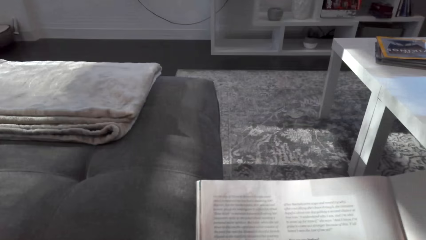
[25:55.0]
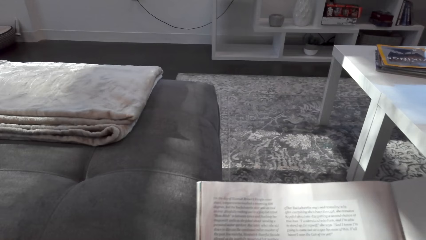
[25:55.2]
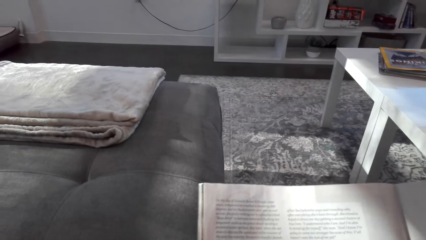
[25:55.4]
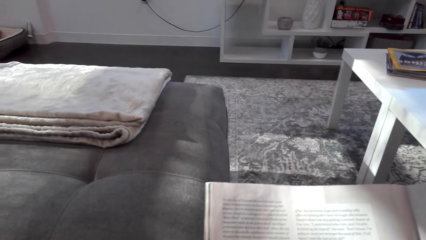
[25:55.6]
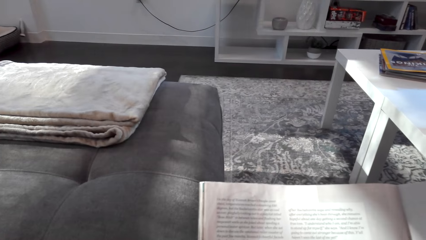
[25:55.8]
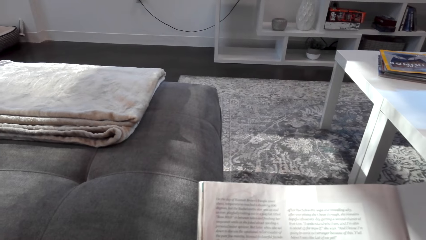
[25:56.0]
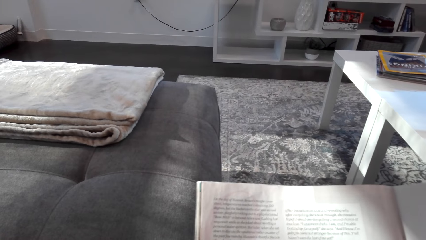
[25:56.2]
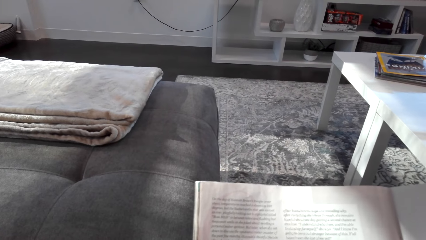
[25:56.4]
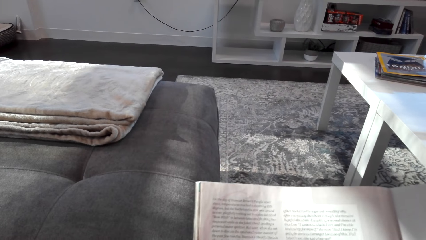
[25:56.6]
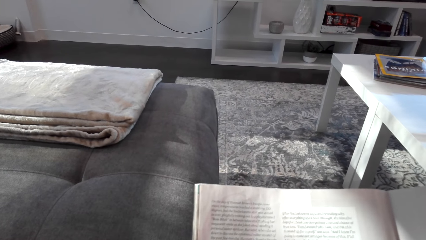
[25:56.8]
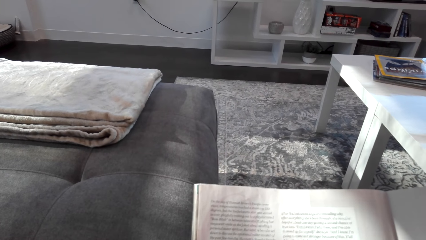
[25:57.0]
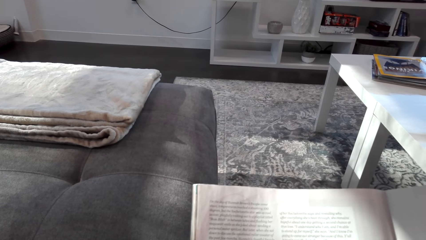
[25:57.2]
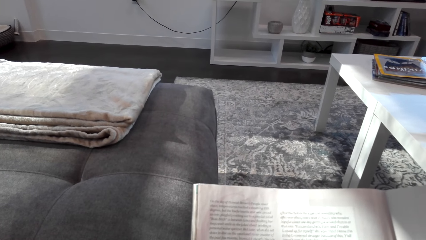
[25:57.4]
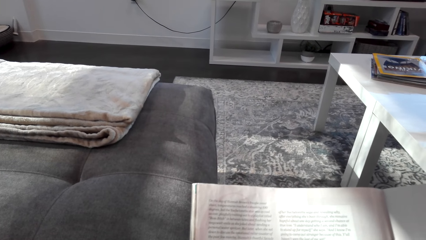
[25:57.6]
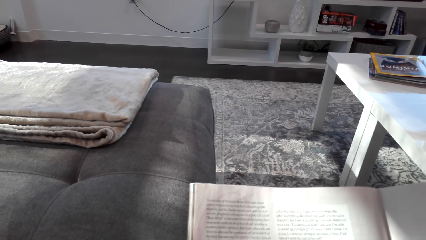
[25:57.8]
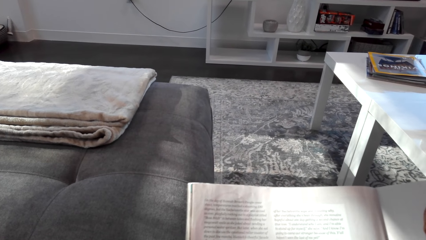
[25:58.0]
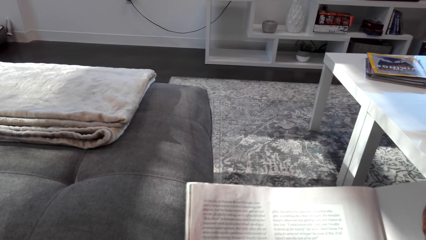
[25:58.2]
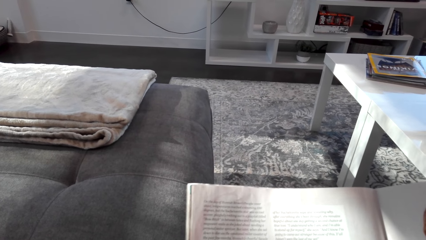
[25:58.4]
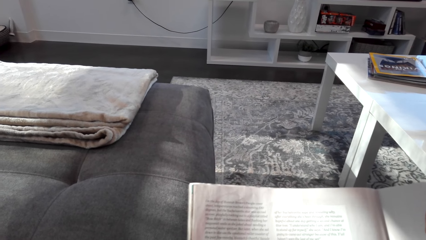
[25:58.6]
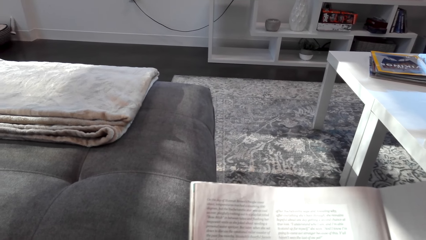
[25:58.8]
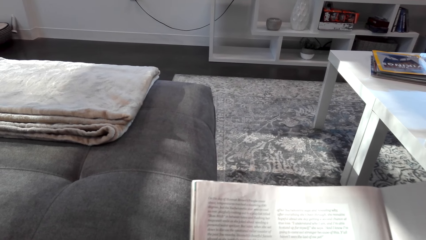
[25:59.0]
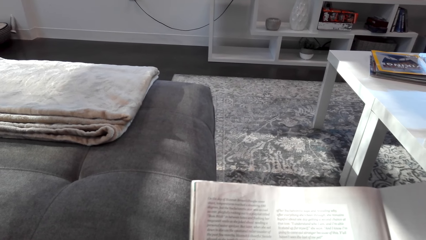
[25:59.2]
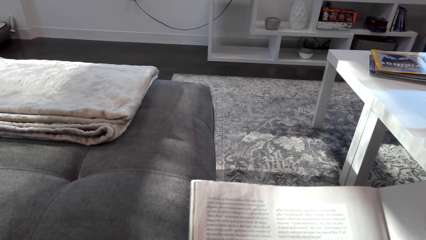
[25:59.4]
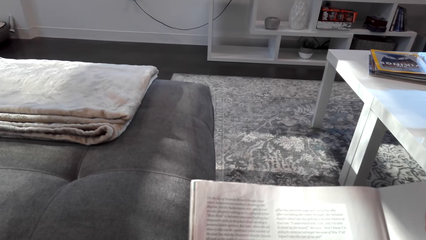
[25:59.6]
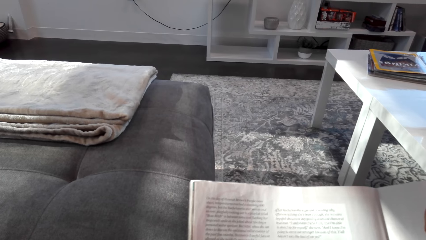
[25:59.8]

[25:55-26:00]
The camera wearer lifts the magazine.

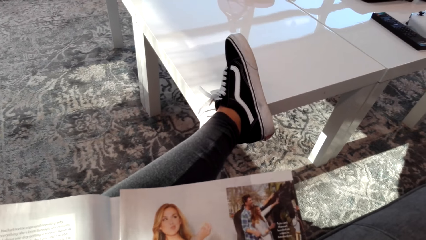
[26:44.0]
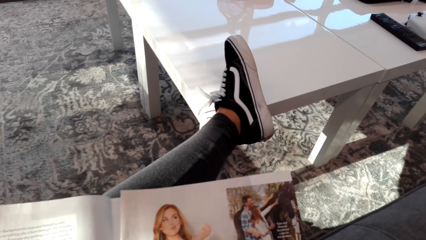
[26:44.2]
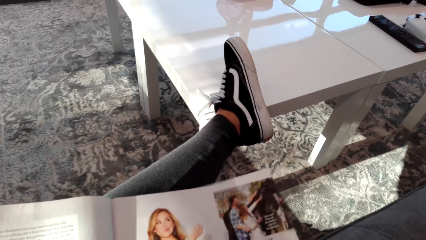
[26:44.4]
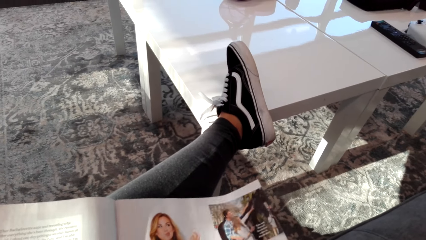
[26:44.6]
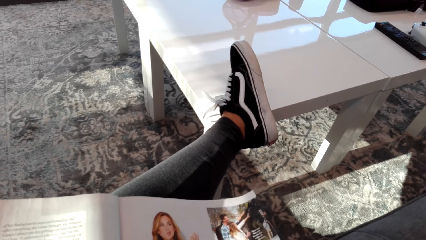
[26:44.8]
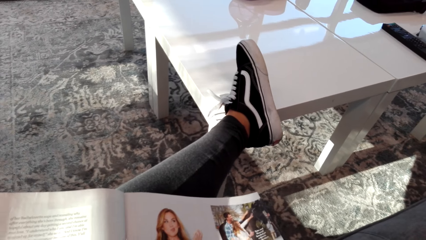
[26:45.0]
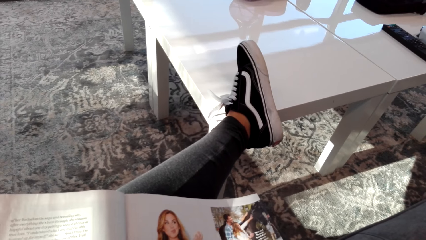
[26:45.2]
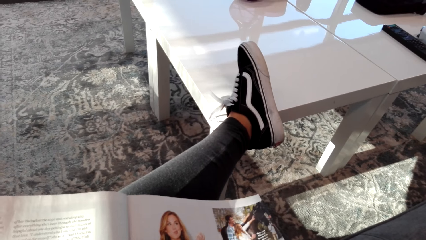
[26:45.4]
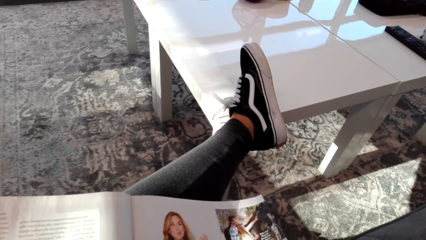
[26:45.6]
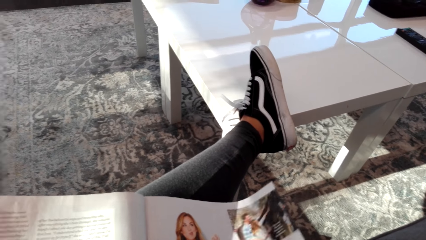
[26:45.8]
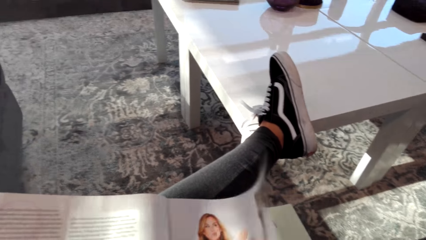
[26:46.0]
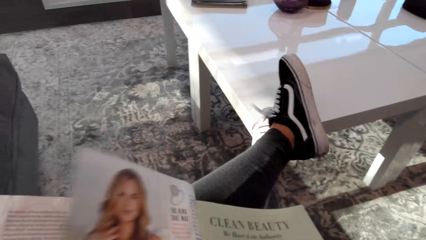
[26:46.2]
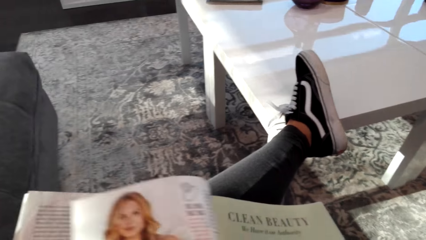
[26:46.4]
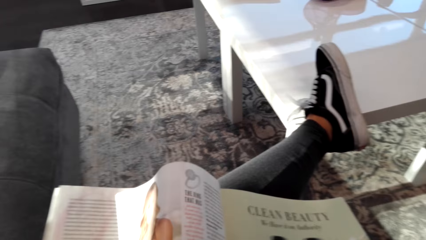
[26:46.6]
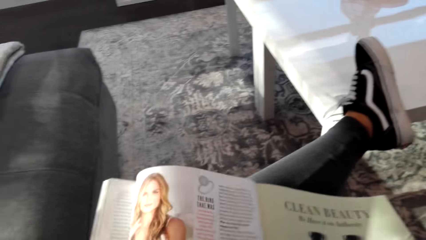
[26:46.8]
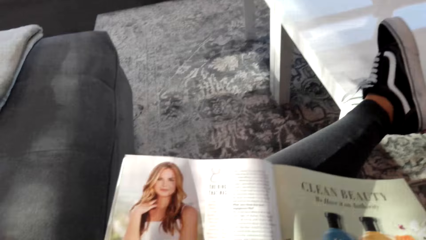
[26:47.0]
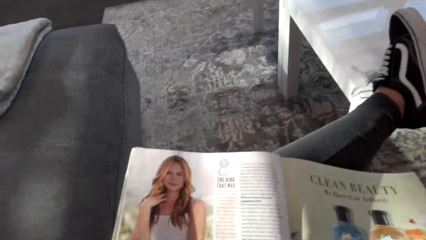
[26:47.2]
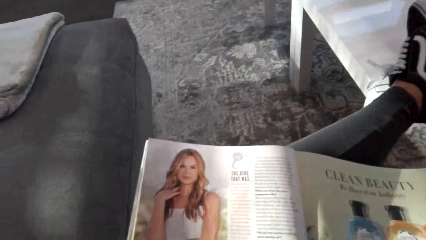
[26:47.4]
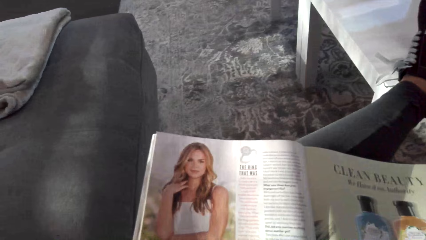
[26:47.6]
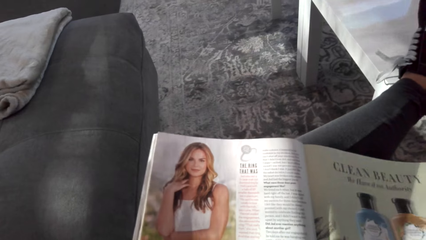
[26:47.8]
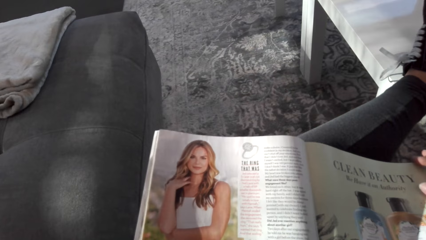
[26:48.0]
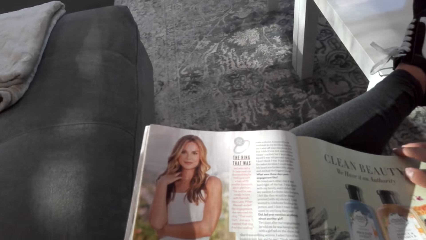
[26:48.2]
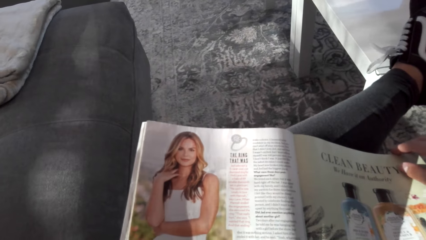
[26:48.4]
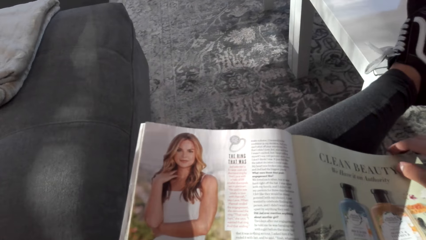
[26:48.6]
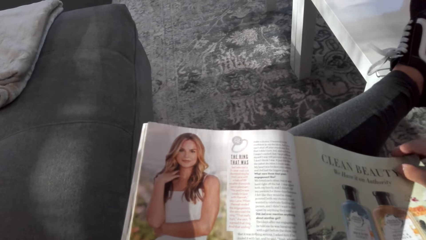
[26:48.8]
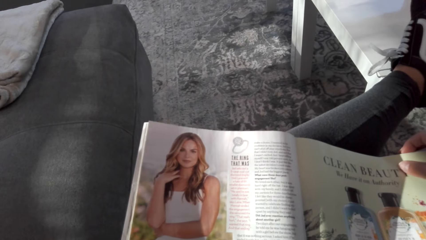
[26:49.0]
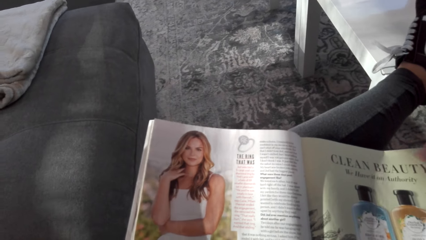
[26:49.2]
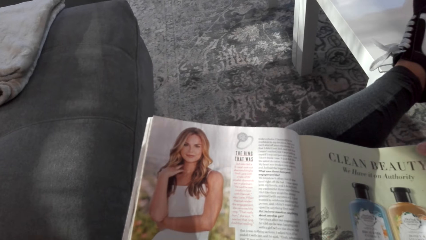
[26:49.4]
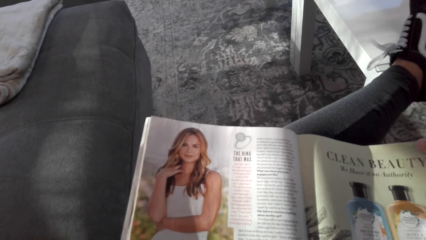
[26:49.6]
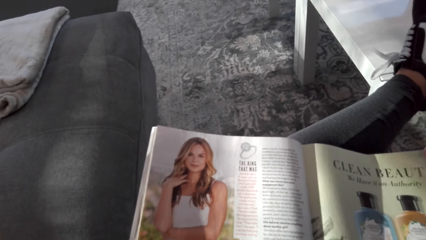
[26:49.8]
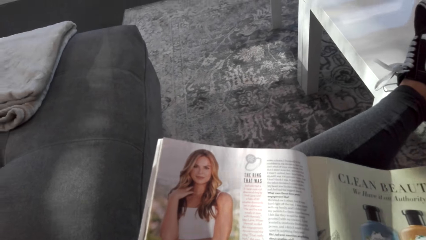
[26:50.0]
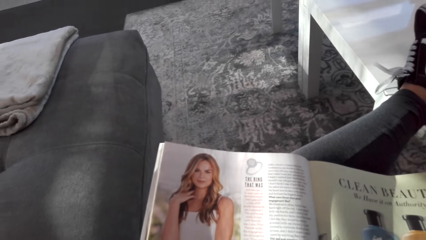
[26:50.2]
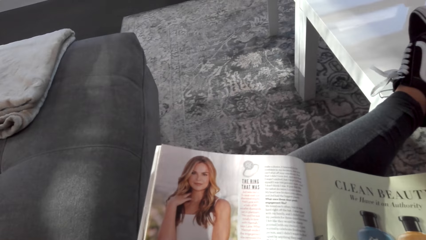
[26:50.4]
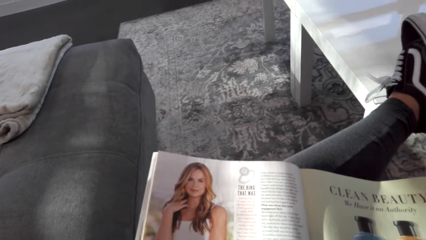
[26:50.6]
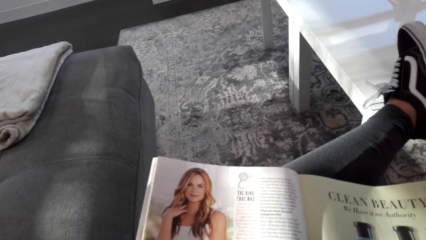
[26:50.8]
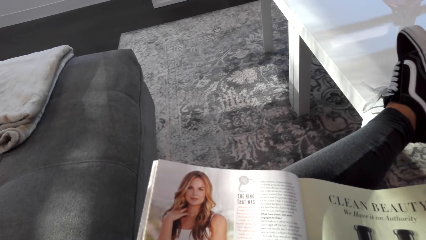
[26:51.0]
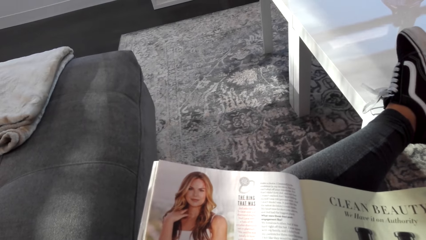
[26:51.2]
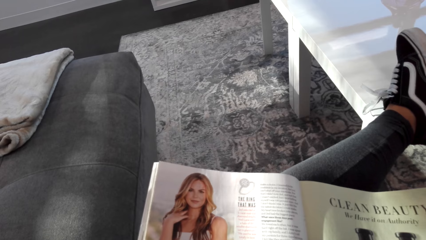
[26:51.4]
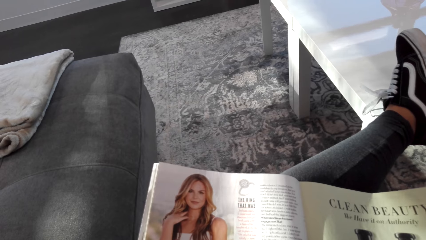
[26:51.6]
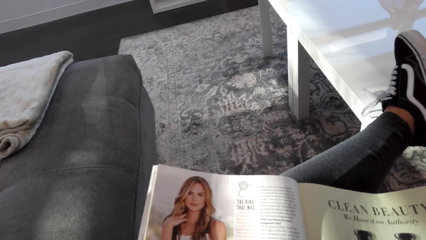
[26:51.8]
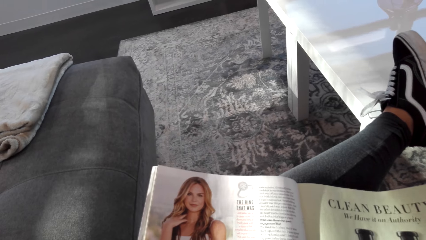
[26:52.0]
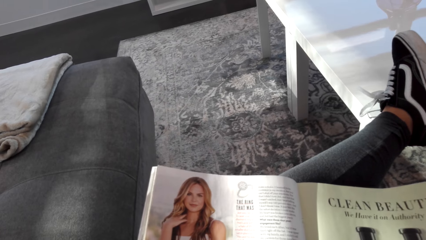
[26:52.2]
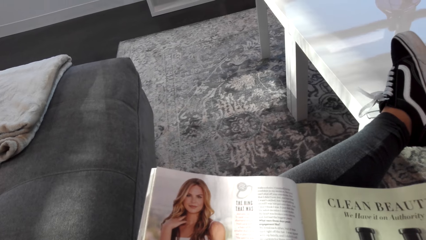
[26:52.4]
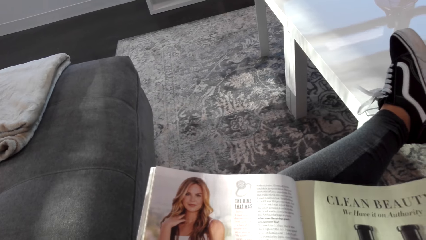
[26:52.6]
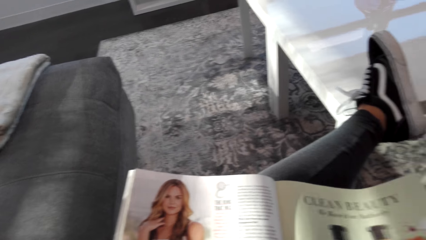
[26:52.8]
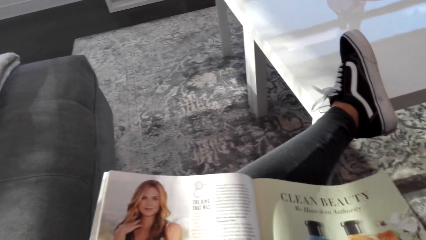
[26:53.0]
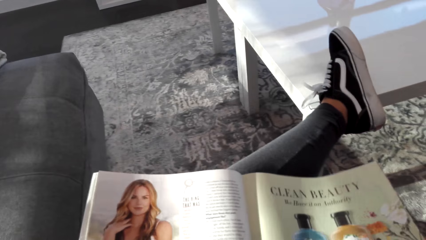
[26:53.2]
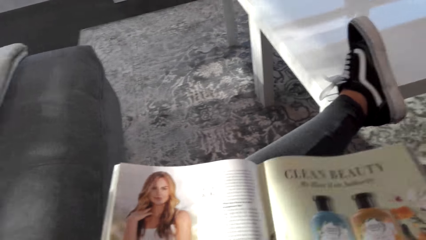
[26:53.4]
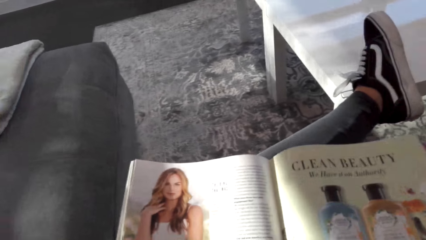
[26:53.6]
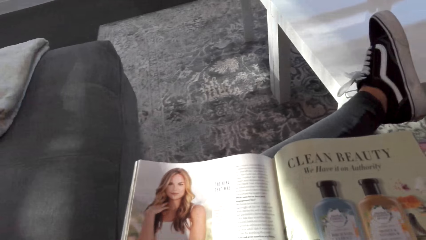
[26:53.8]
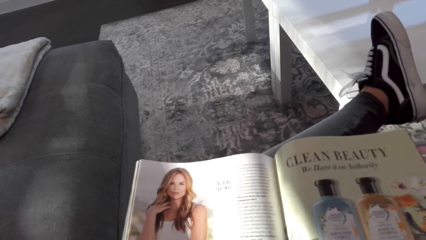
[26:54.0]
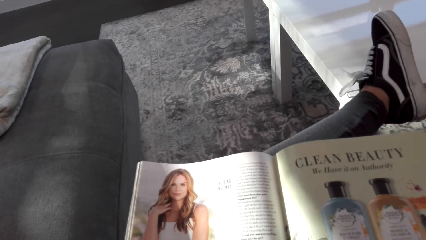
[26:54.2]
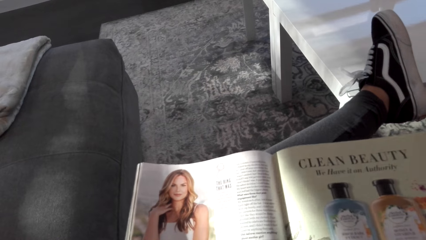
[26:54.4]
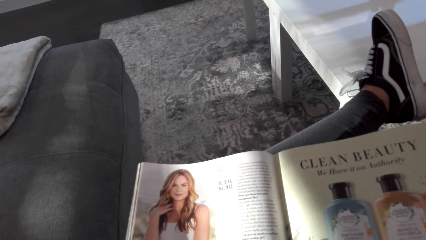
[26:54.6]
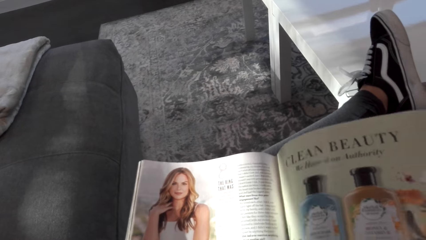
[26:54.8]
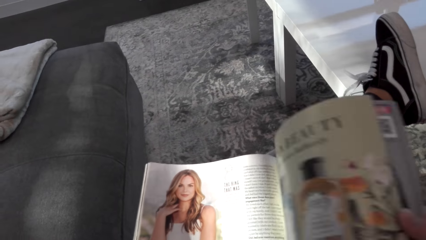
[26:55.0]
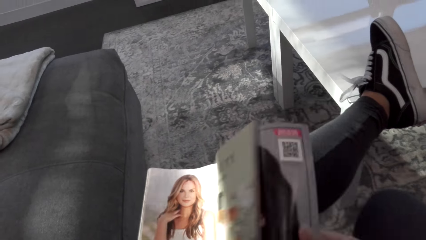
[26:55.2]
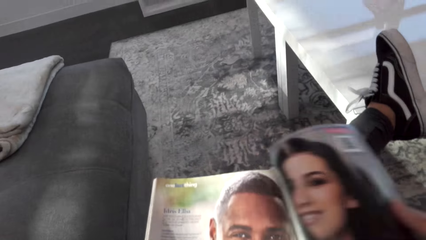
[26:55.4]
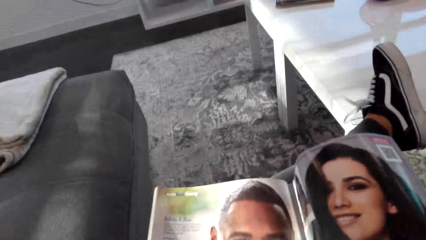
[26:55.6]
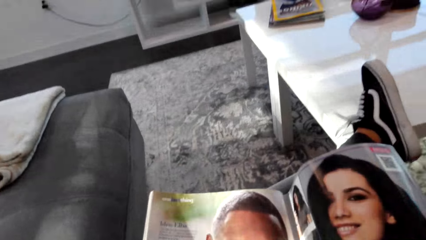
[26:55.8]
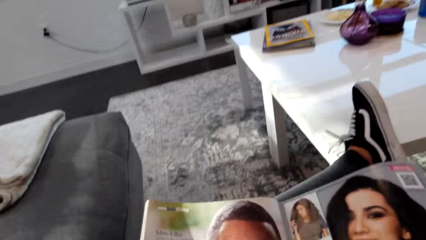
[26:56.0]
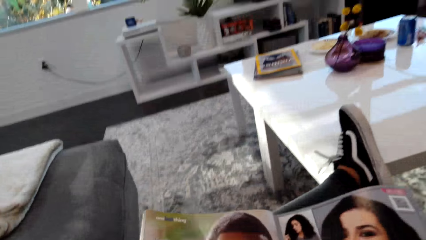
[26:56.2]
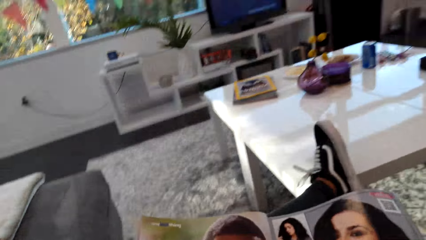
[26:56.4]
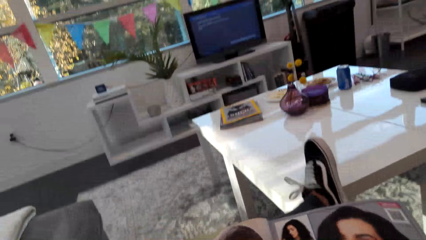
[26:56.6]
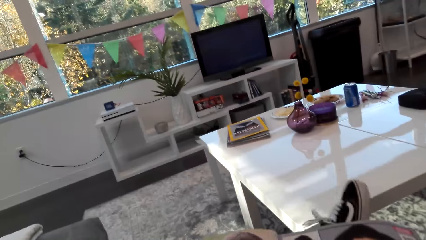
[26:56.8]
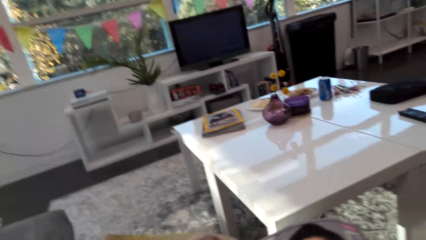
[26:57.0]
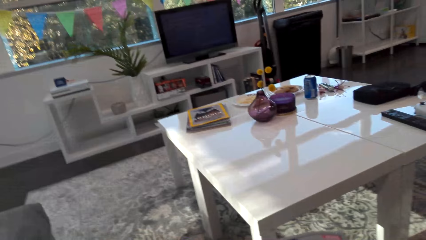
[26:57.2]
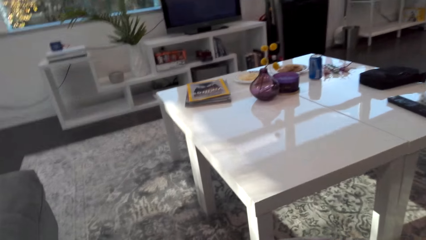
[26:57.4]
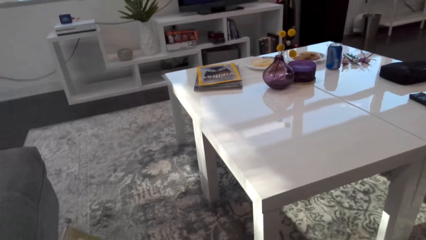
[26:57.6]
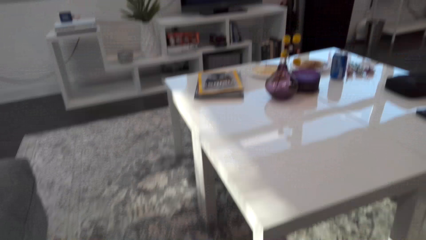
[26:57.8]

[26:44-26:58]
The camera wearer opens the magazine. They look at the magazine. They open the magazine and look at the magazine. They remove a leg from the table.
